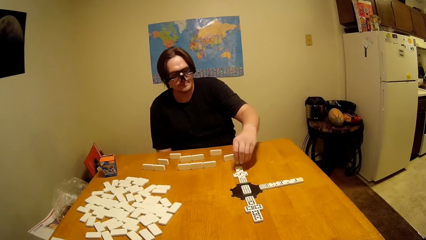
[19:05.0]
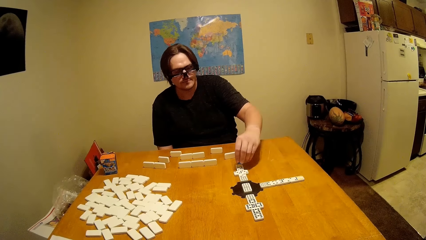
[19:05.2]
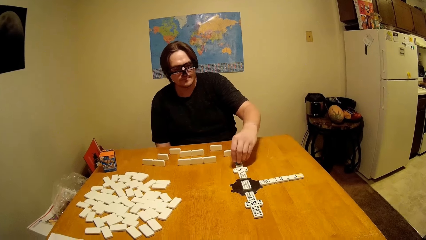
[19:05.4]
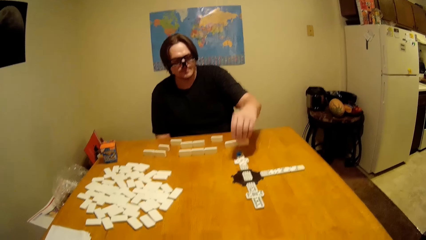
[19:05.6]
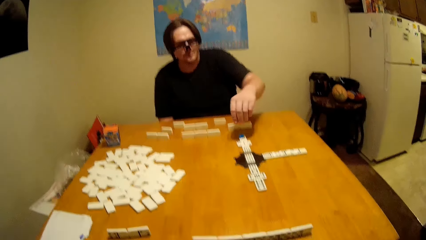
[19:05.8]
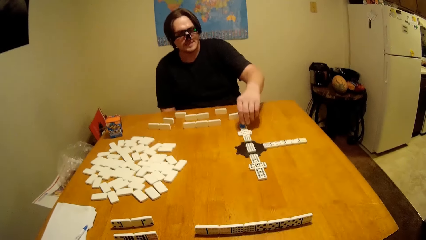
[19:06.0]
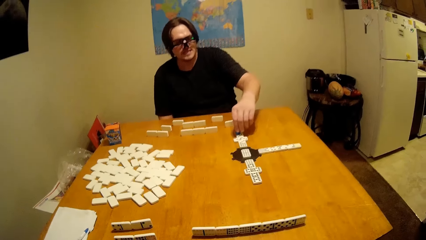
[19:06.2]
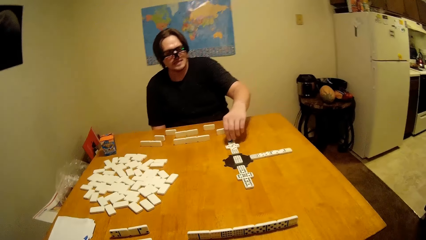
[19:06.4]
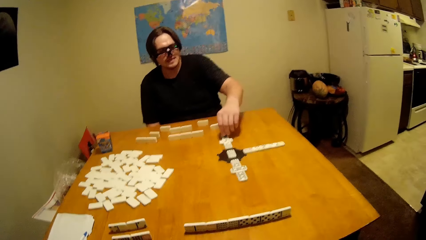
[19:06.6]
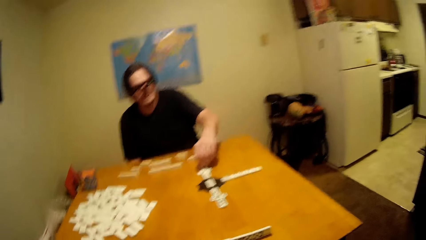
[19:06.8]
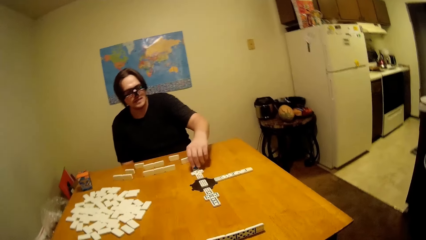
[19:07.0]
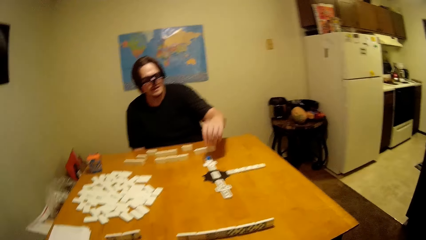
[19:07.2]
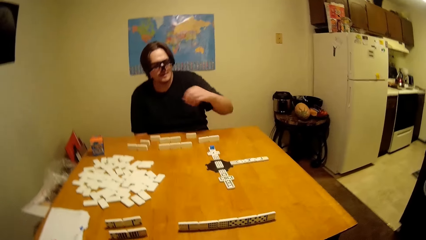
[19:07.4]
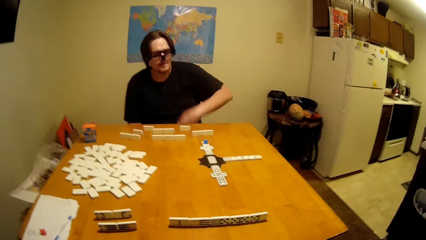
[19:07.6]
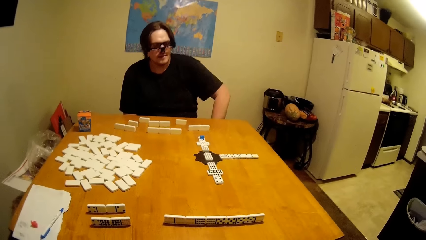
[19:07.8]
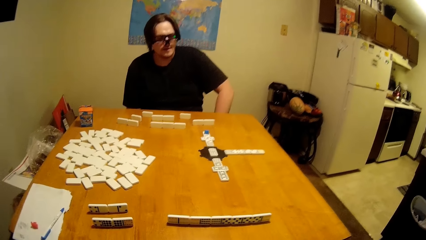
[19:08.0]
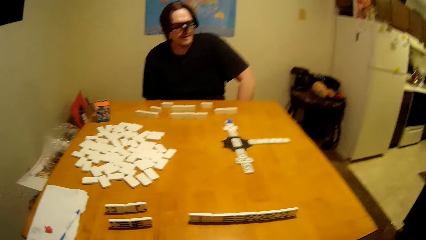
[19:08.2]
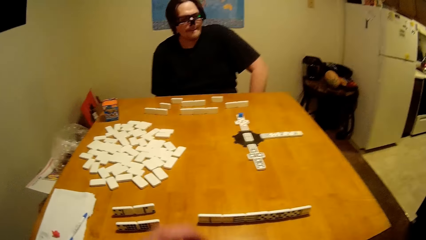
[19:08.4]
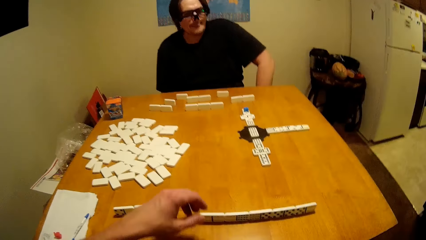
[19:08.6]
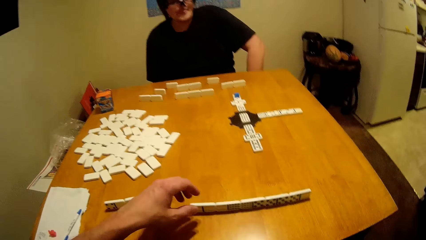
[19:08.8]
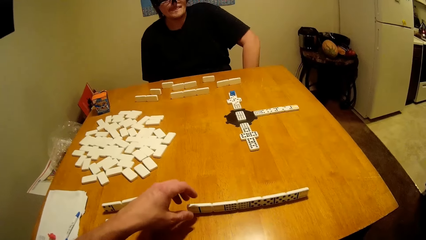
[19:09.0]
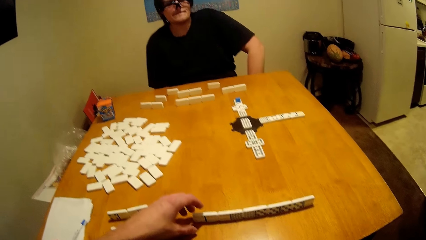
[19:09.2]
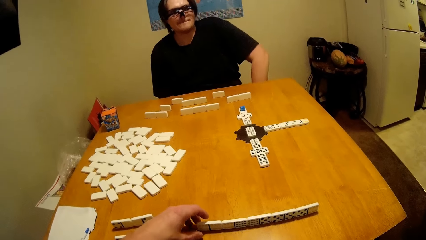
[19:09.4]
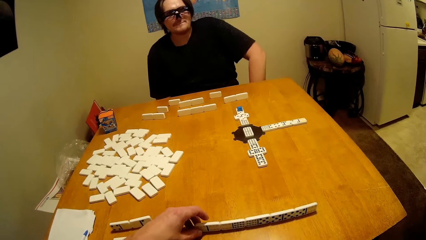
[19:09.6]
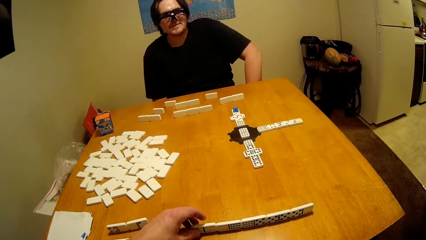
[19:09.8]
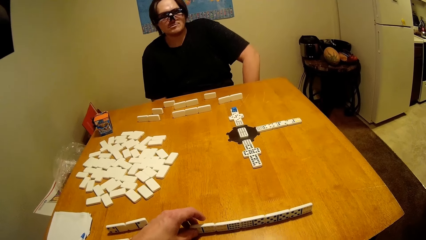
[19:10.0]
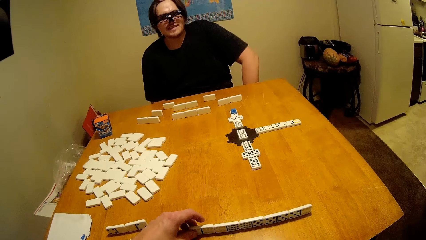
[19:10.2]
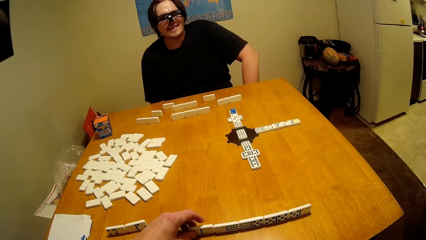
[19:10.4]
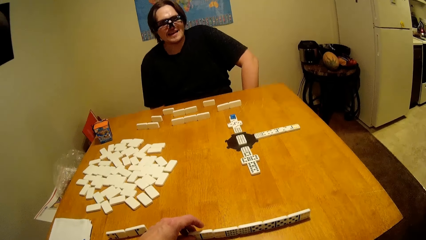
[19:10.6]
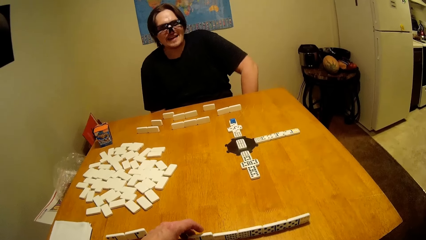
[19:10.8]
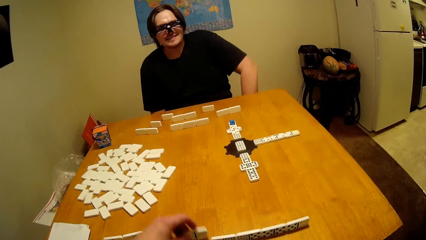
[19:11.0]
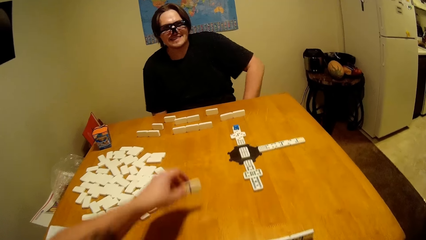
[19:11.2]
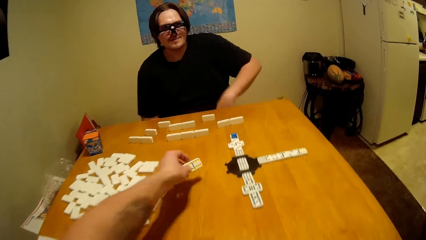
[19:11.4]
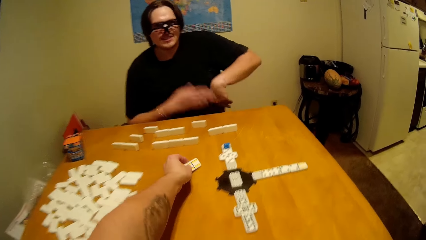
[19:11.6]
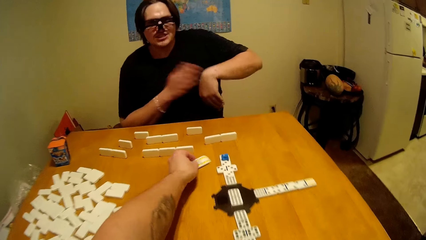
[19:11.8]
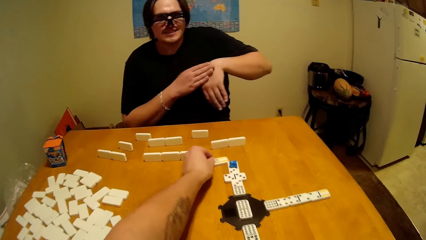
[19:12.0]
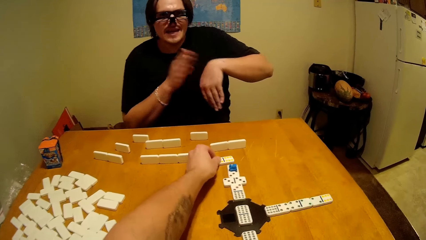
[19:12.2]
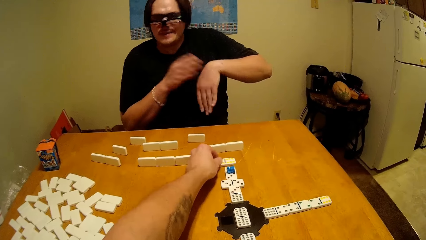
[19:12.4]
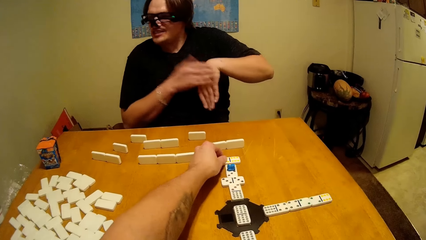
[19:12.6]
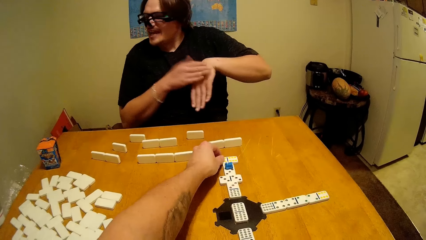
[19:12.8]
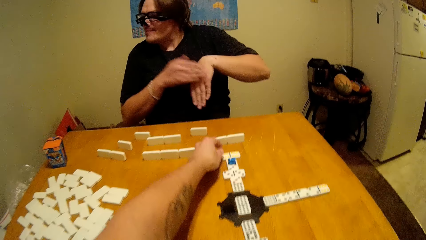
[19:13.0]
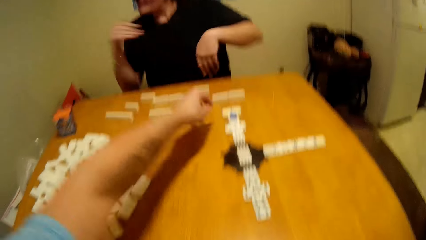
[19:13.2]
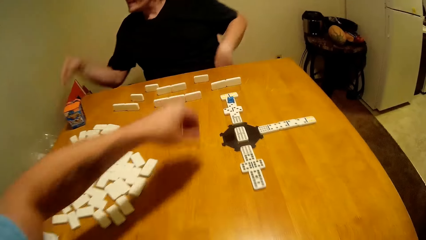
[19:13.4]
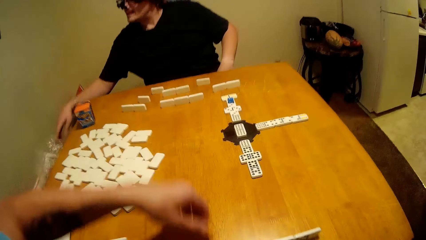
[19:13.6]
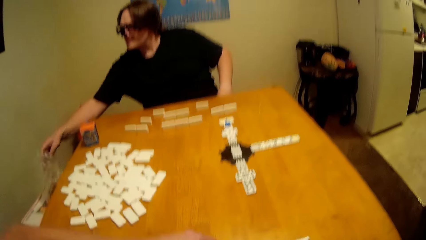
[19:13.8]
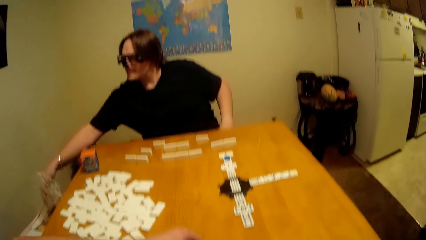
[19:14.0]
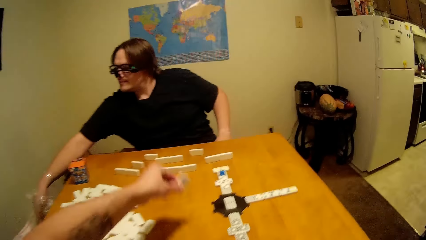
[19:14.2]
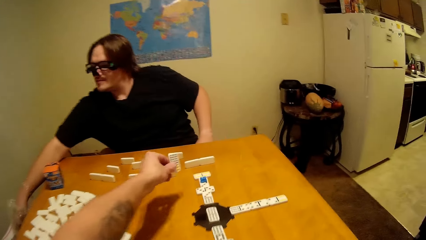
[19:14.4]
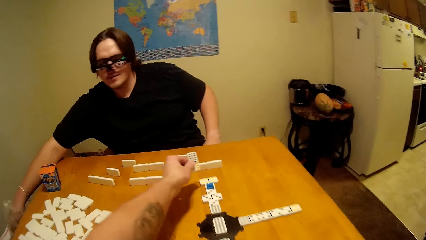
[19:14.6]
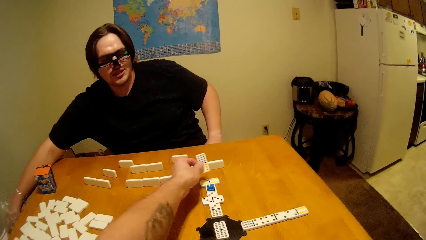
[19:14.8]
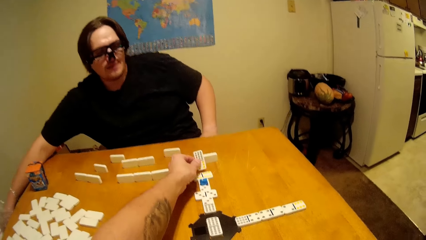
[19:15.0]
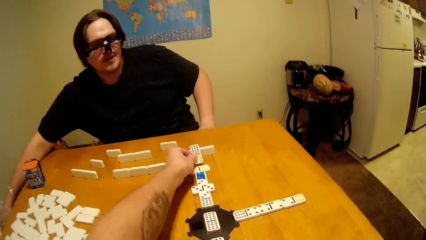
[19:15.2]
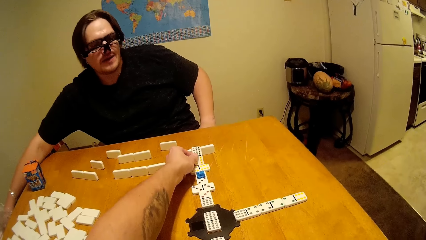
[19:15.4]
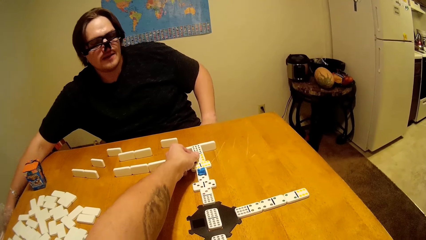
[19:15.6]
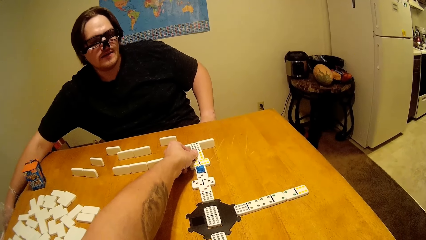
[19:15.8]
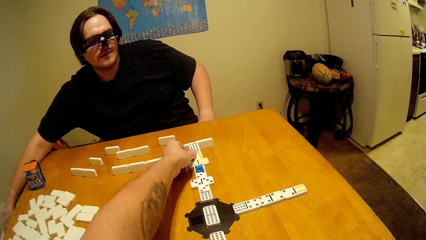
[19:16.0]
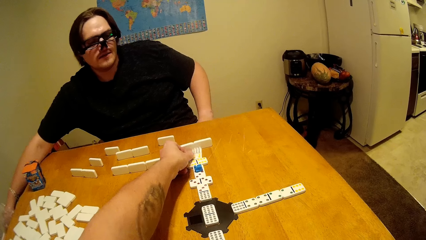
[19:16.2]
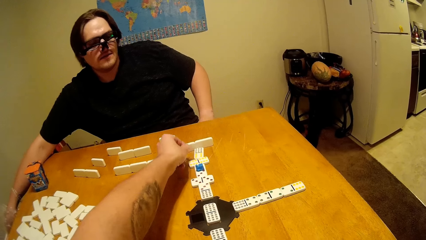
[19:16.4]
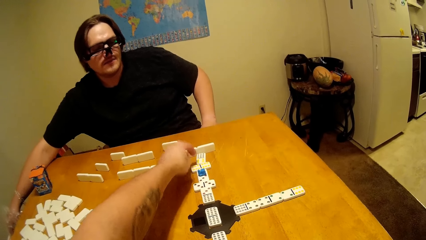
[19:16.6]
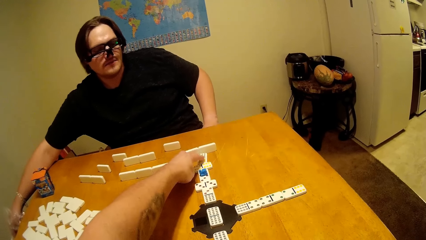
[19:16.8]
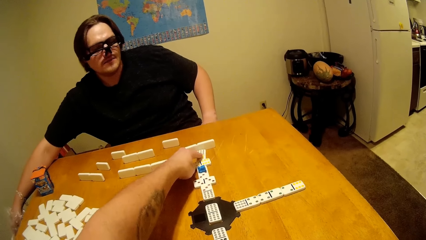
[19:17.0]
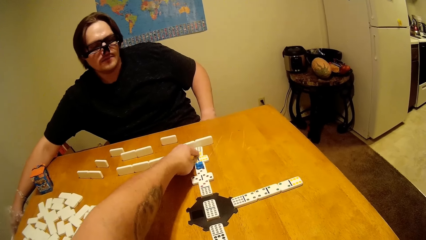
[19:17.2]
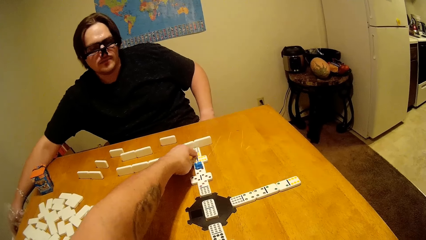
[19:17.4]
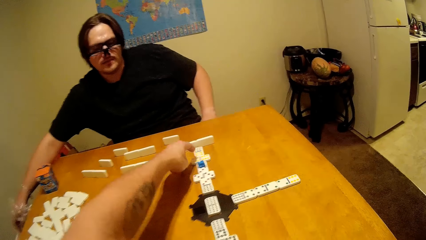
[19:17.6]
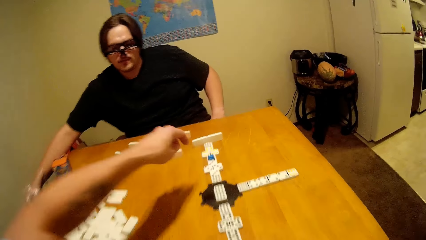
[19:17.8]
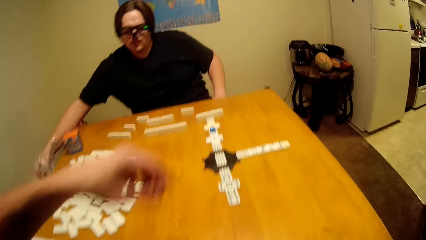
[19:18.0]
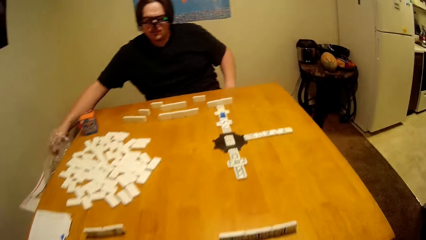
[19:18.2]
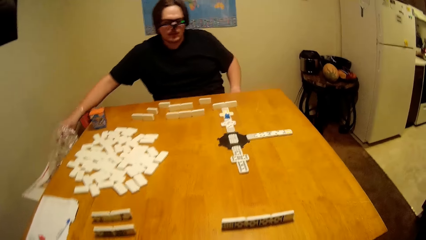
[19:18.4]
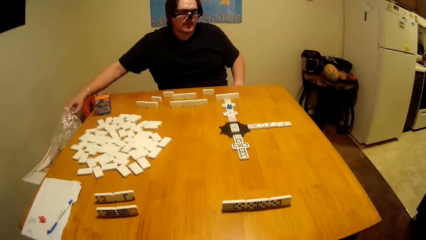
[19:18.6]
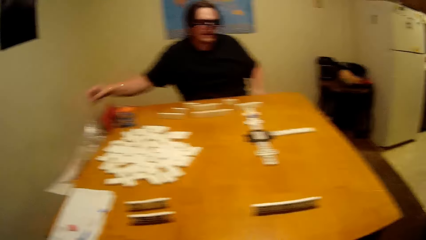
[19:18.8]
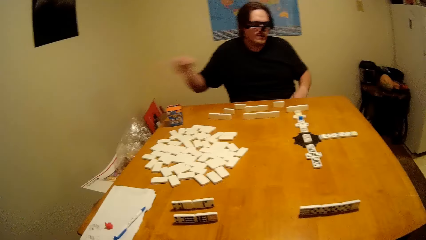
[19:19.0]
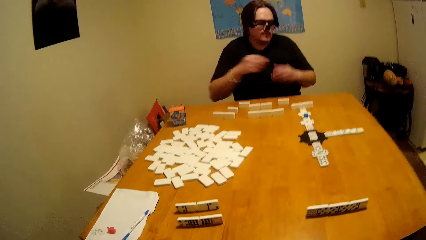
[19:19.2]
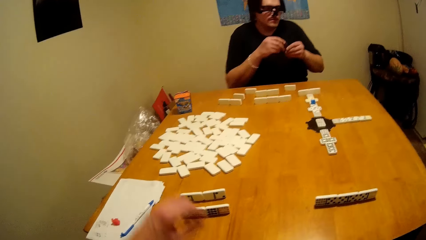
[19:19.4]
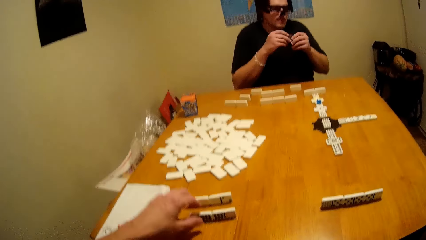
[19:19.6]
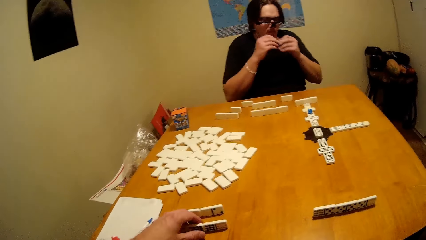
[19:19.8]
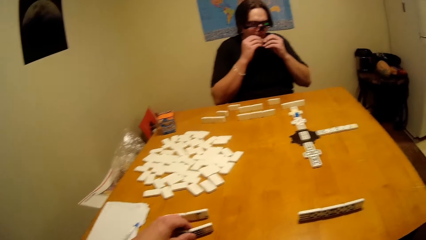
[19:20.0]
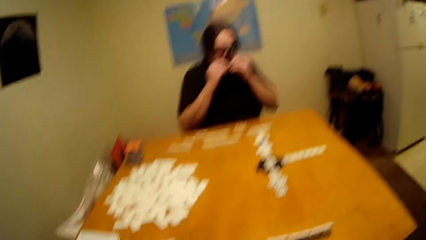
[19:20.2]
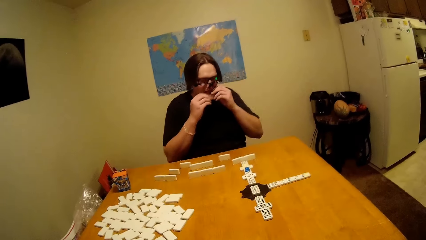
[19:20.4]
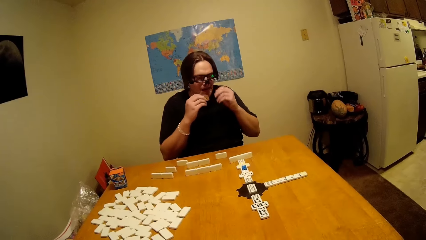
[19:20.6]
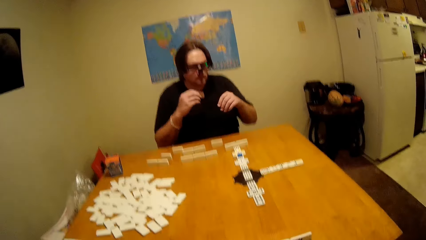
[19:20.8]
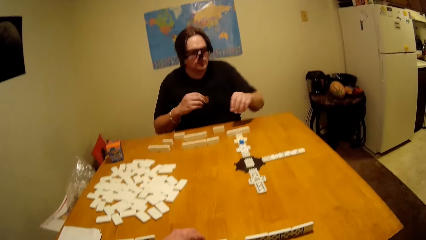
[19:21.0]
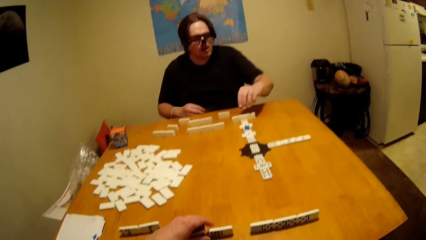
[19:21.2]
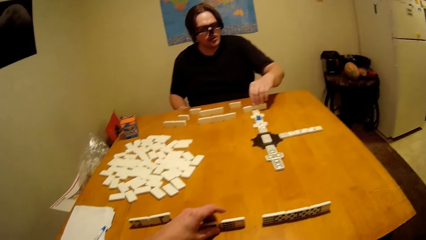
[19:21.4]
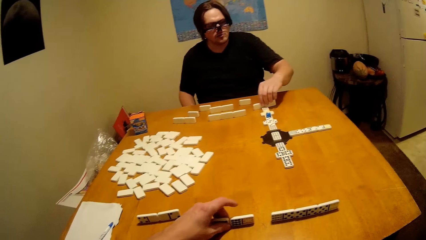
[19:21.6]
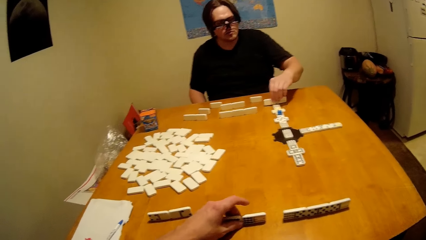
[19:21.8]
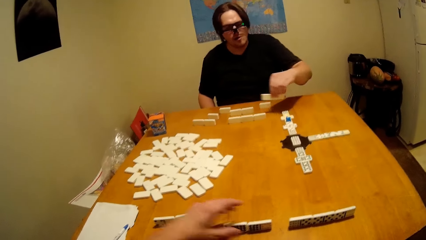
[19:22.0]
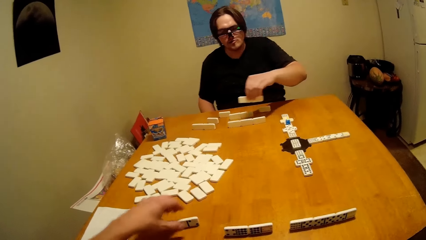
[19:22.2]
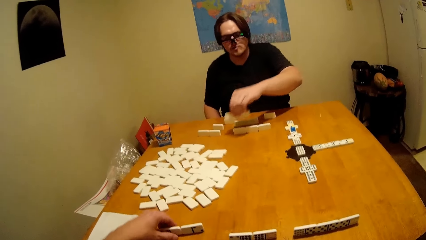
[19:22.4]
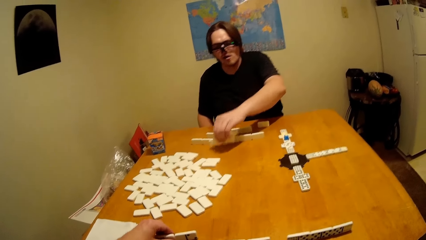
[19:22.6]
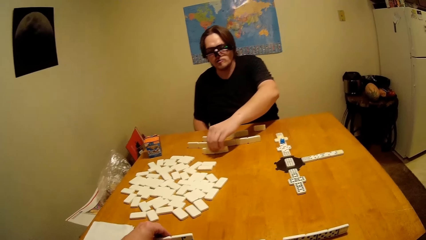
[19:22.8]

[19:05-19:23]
A man puts the dice down, puts a lid on top of the dice and puts the hand down. The camera wearer plays the dice and puts the dominoes piece down. The man taps the hand and touches the paper. The camera wearer puts the dominoes piece down. They lift up the hand. The man lifts up the hand, touches the mouth and takes the dominoes piece.
